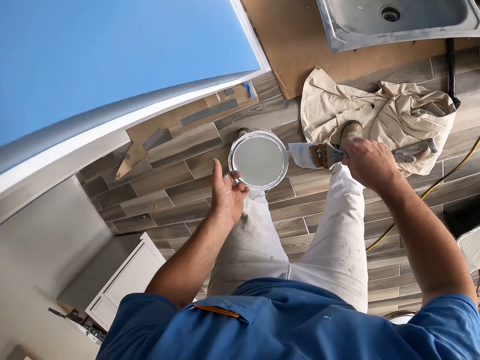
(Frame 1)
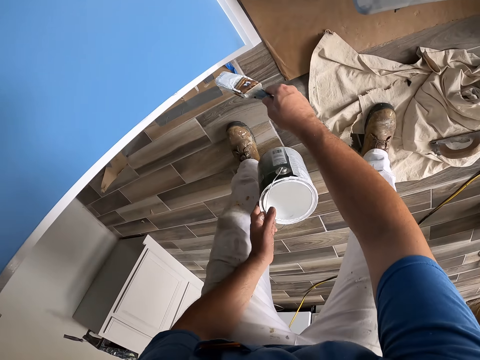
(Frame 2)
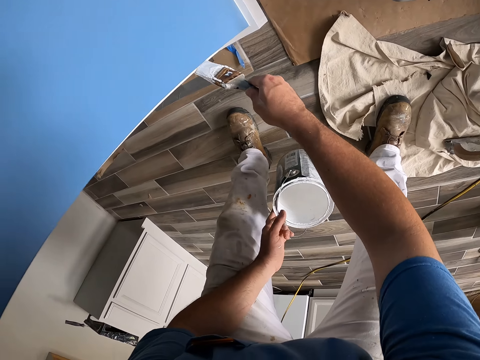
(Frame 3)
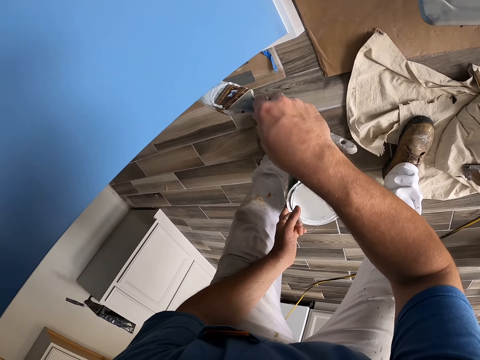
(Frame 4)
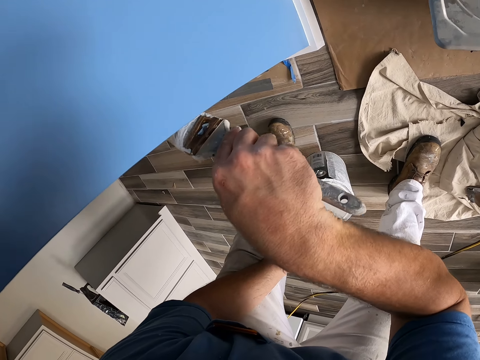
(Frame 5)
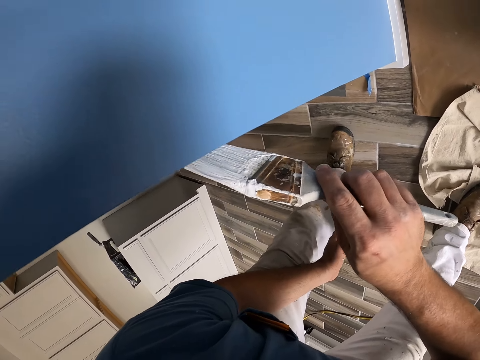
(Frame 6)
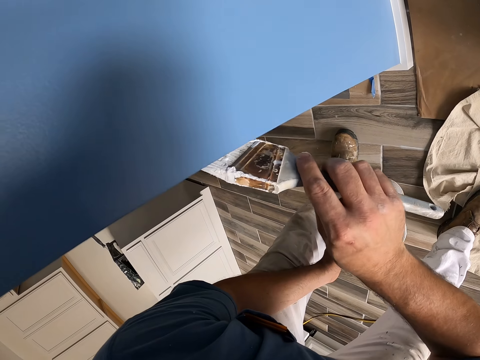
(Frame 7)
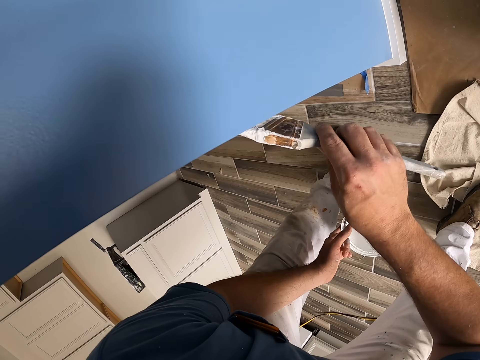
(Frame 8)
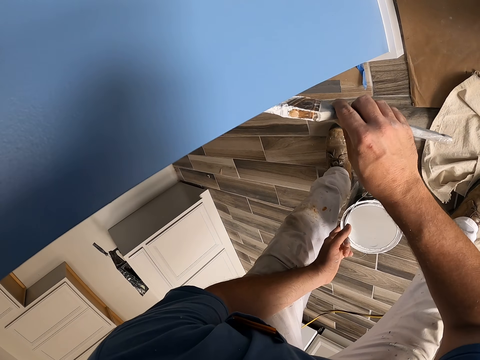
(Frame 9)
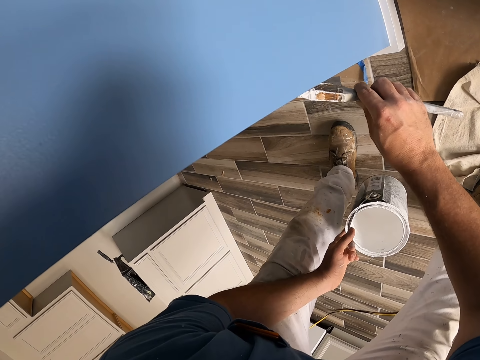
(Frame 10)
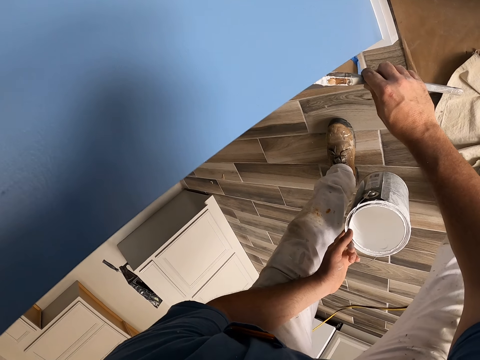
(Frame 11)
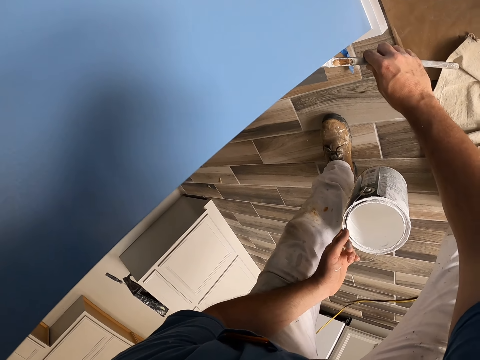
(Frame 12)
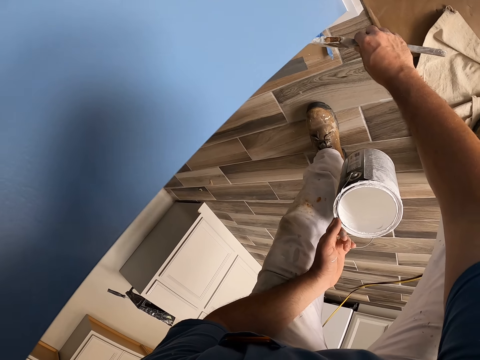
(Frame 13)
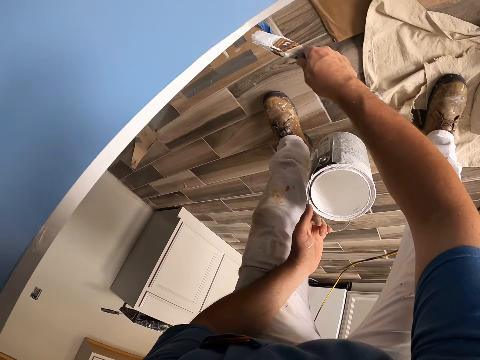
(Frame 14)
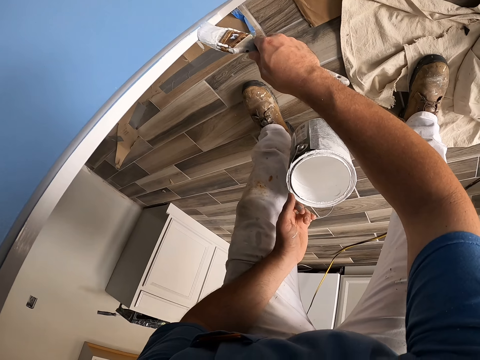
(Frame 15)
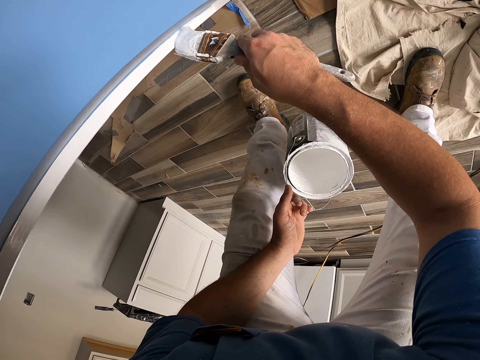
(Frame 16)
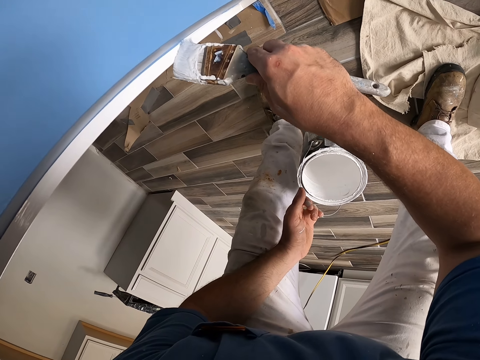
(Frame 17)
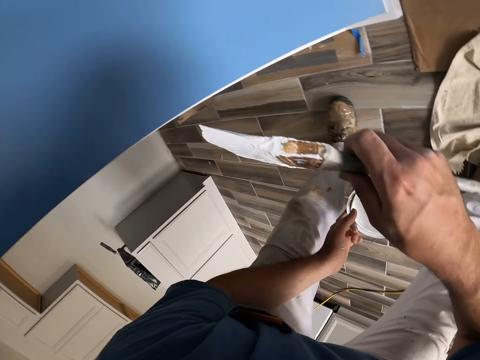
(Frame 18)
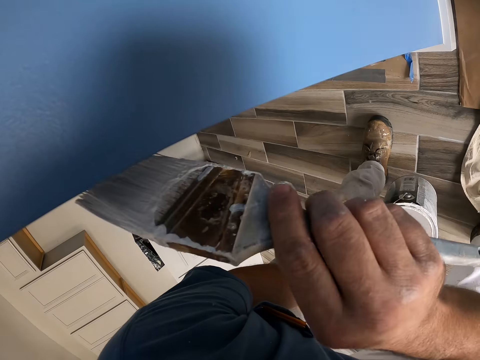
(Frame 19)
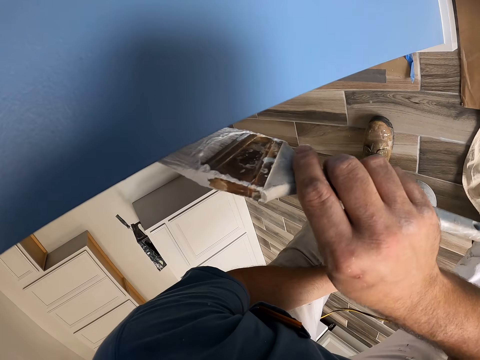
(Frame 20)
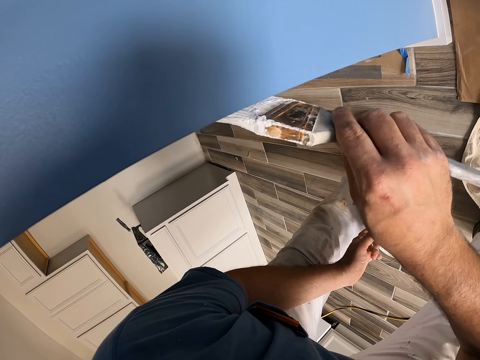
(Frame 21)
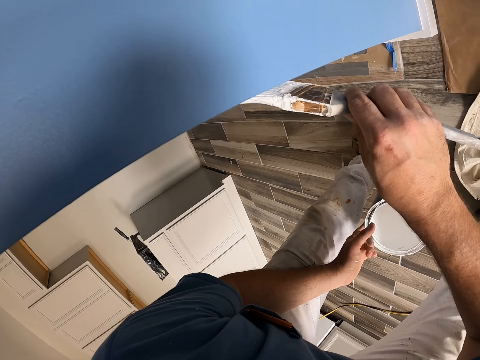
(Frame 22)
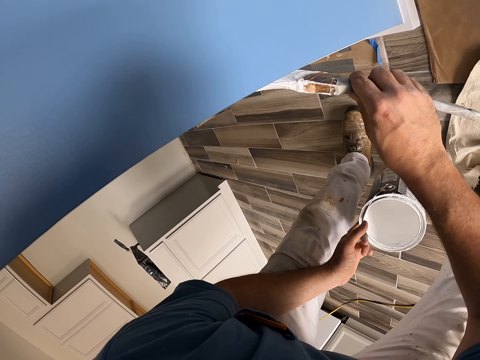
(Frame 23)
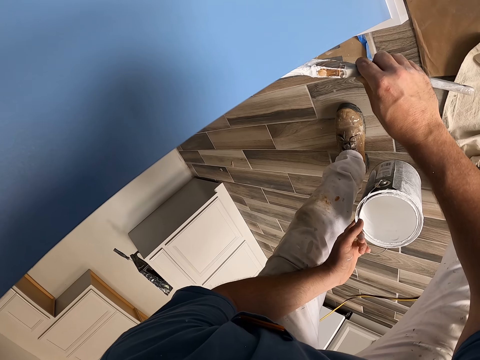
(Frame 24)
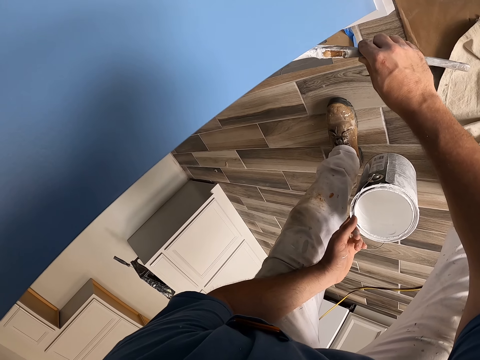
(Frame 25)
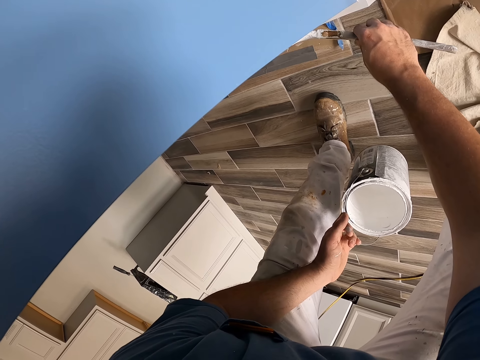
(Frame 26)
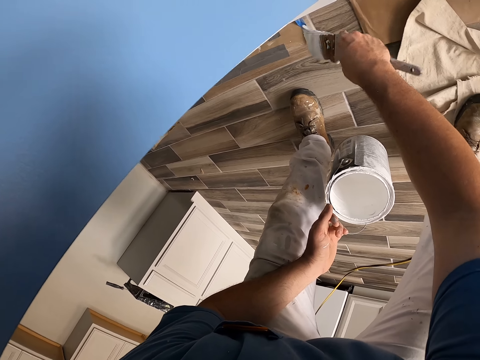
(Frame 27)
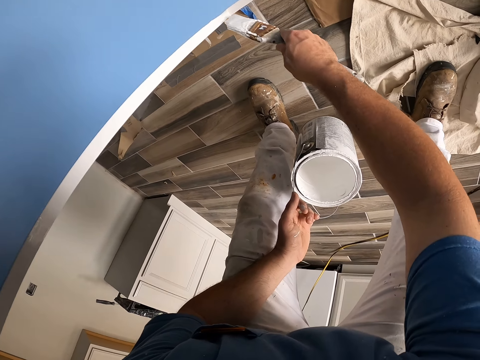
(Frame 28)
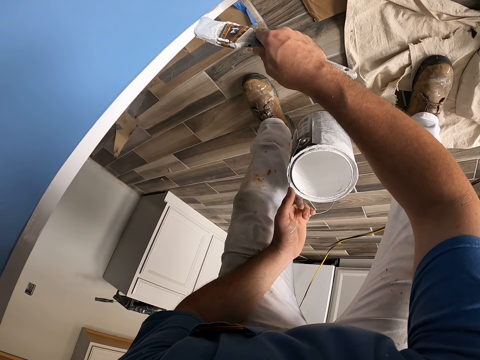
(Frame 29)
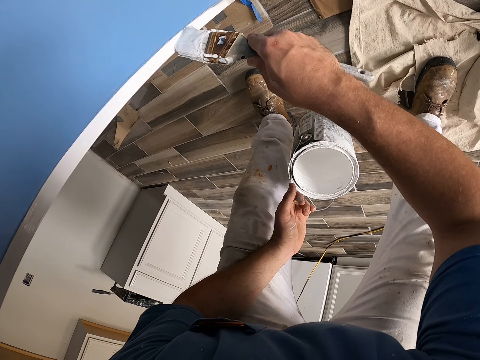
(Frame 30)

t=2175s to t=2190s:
The camera wearer brushes the paint brush on the edge of the bucket of paint in his left hand. He bends downwards. He paints a wall with the paintbrush. He paints the door frame with the paintbrush.

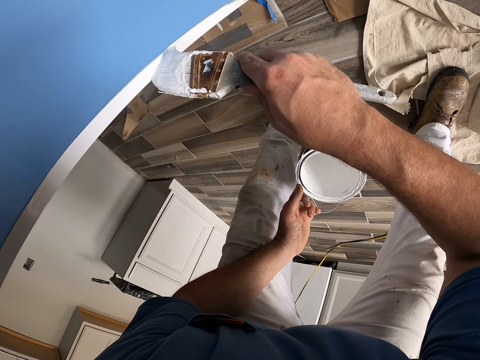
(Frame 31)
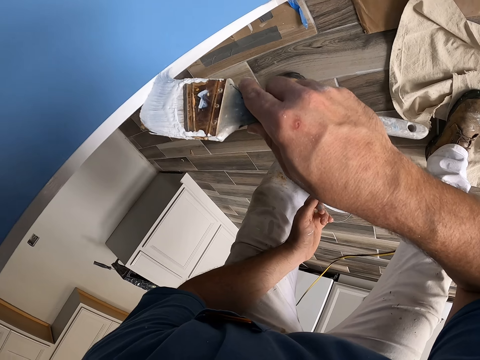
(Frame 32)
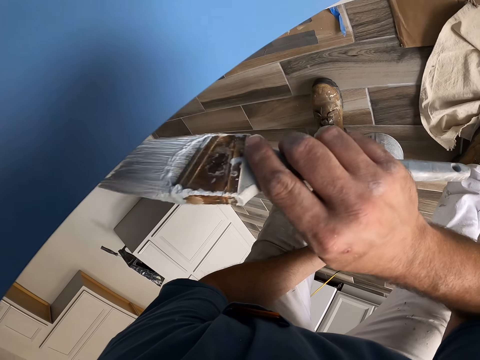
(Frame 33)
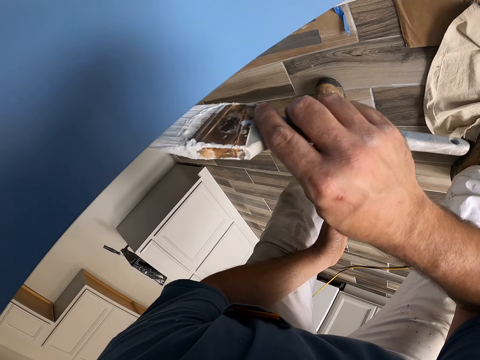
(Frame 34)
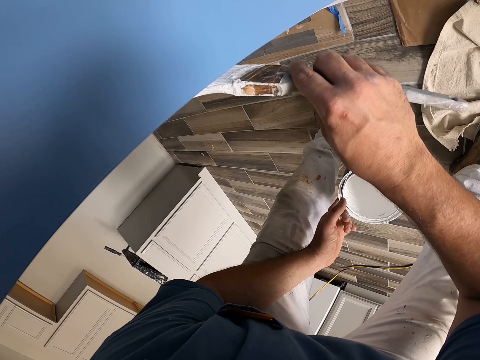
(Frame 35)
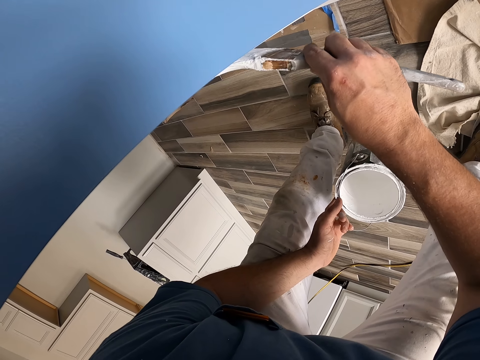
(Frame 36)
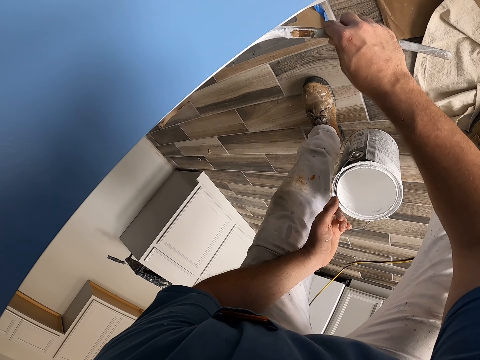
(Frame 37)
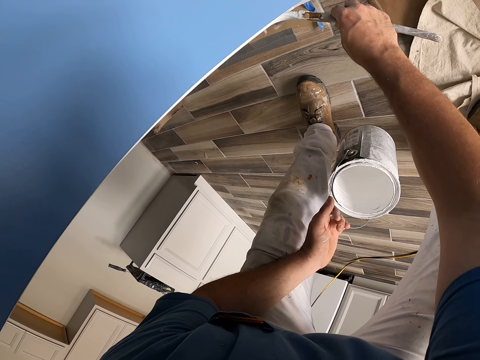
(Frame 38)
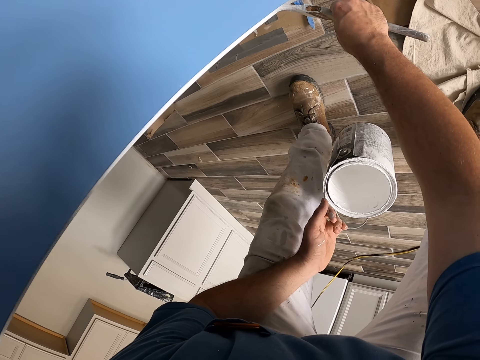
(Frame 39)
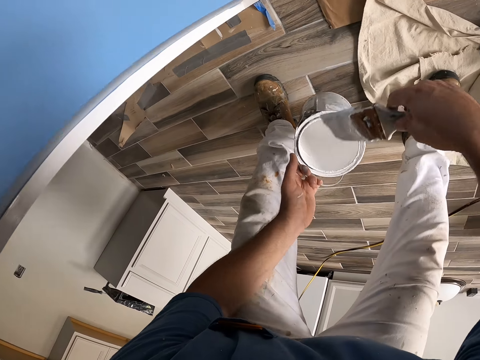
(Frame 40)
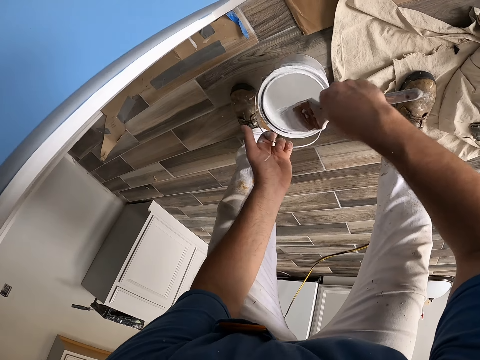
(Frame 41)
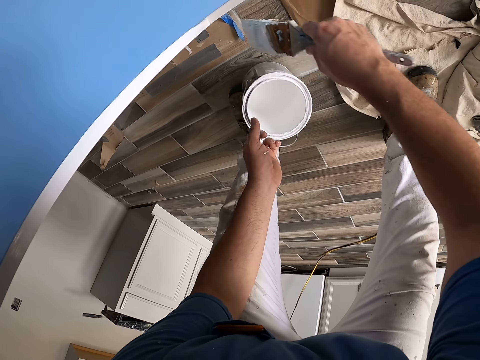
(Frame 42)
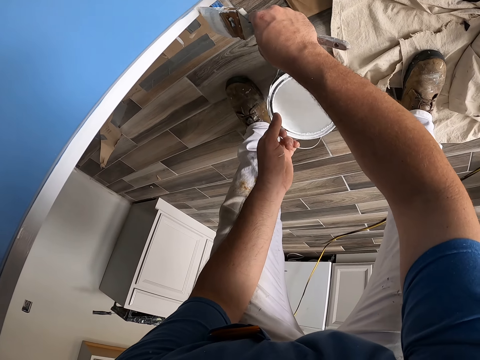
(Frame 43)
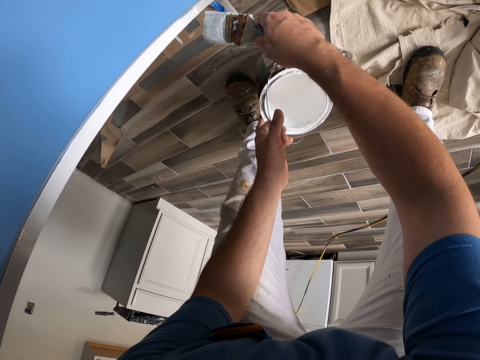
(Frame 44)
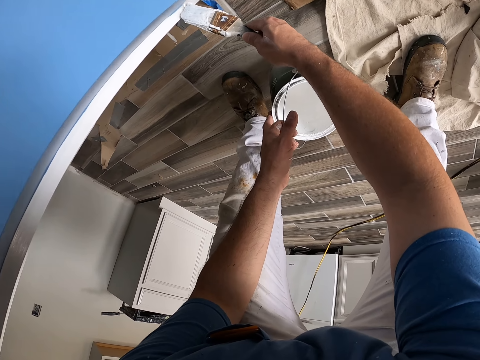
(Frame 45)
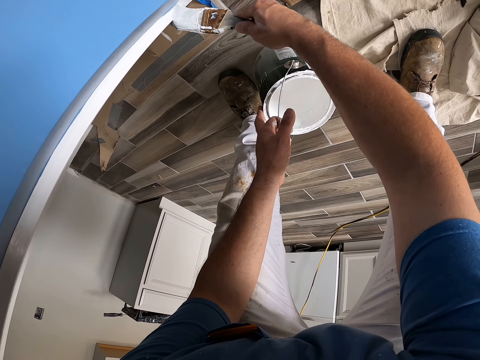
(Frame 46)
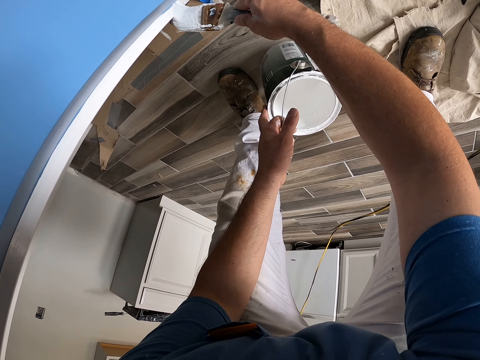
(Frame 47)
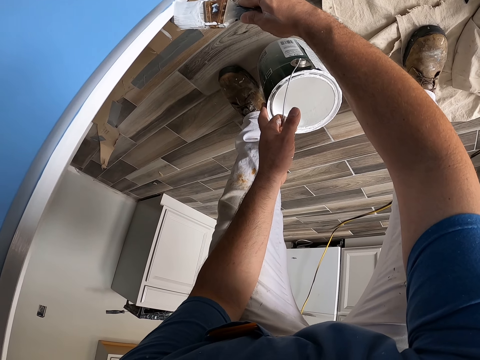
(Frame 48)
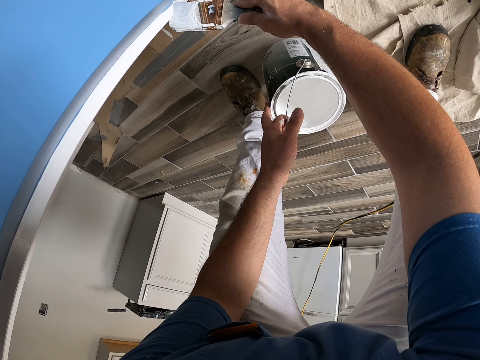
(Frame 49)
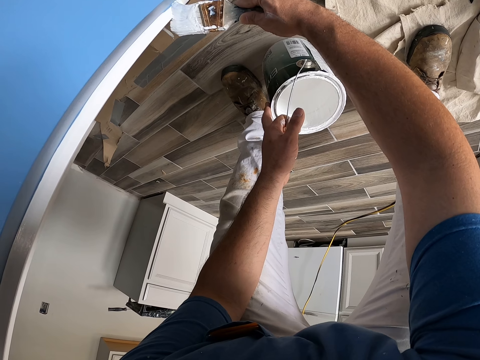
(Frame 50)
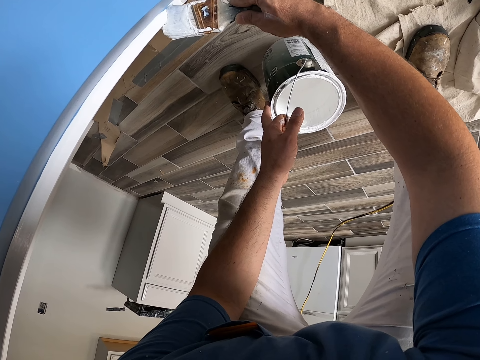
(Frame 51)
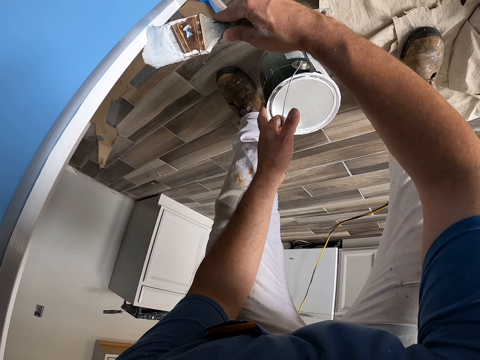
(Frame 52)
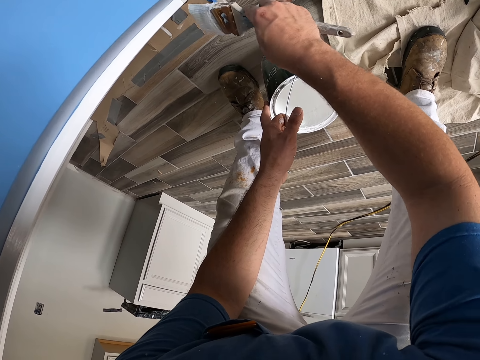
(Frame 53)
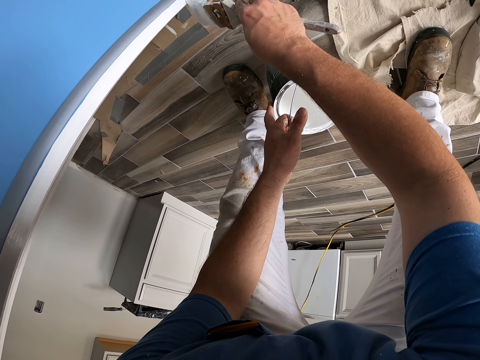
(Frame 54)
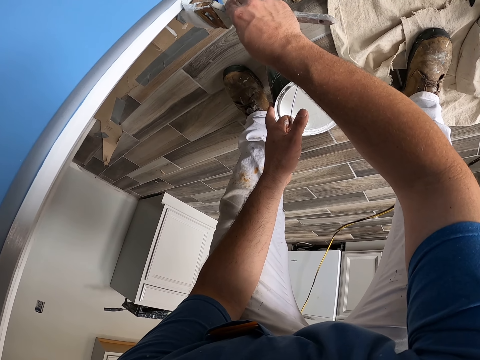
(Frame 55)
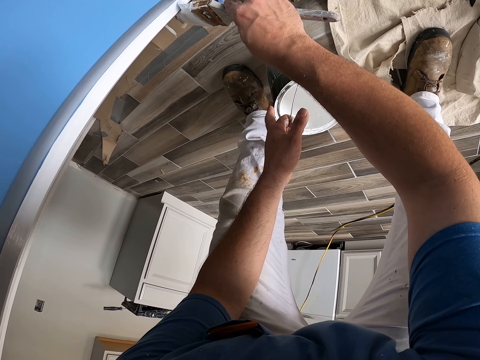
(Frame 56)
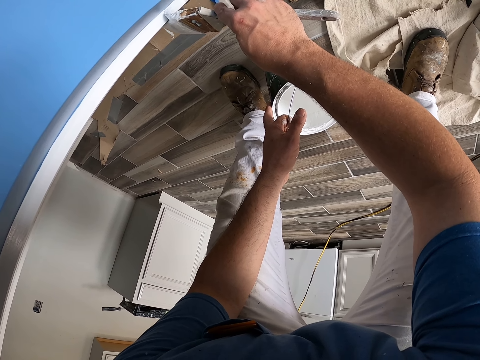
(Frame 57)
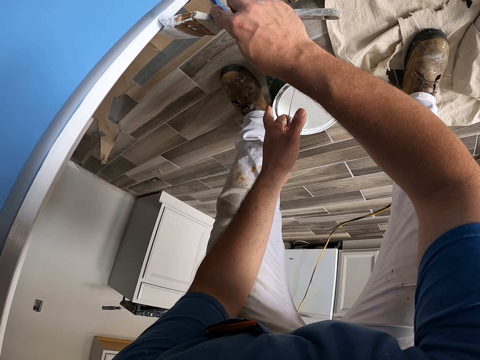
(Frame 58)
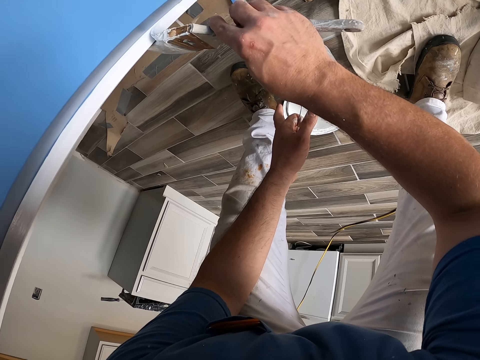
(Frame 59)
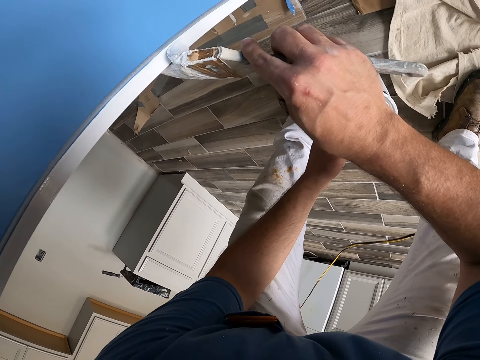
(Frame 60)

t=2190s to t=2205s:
The camera wearer stops painting. They take paint from the paint container with the paintbrush. They paint the door frame with the paintbrush. They paint a wall with the paintbrush.
